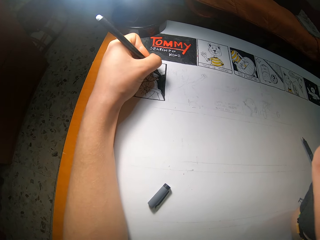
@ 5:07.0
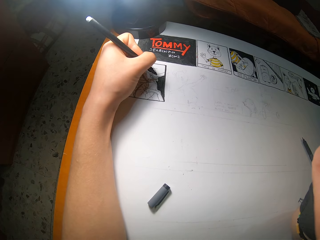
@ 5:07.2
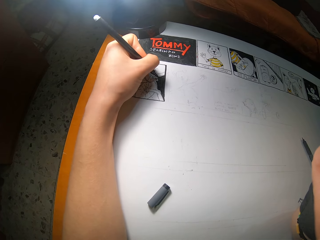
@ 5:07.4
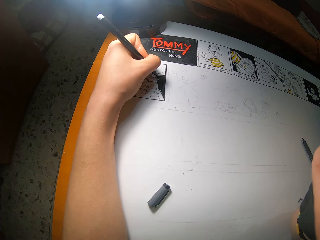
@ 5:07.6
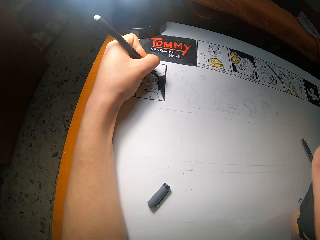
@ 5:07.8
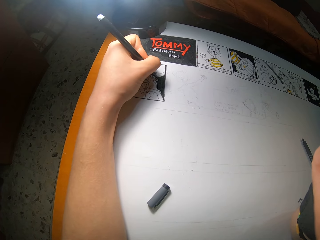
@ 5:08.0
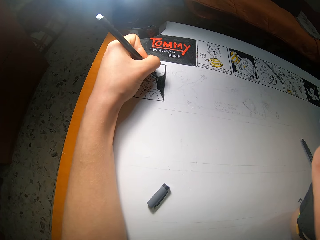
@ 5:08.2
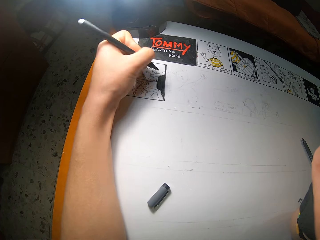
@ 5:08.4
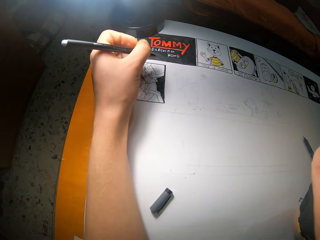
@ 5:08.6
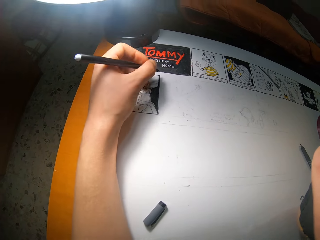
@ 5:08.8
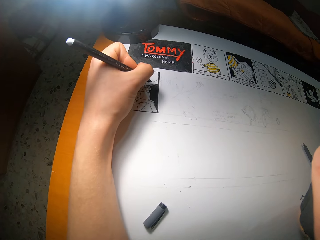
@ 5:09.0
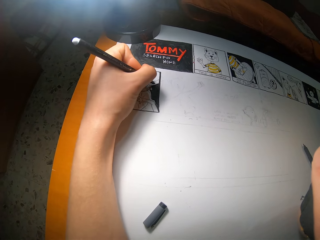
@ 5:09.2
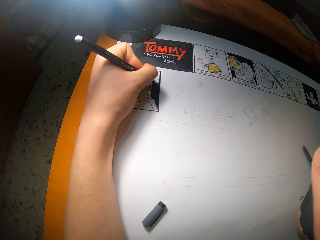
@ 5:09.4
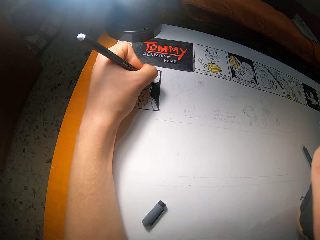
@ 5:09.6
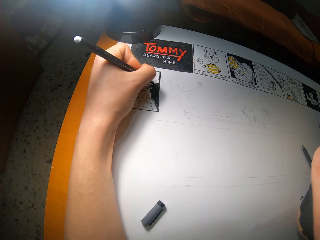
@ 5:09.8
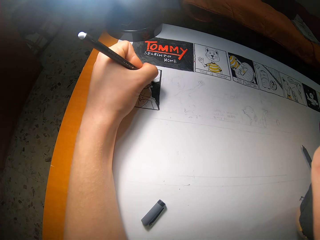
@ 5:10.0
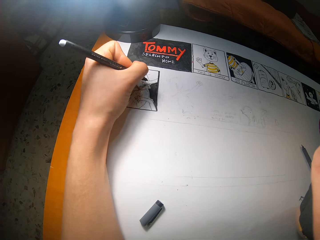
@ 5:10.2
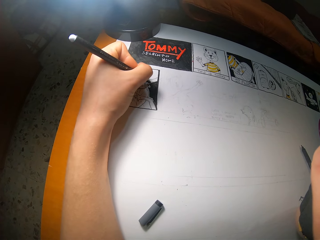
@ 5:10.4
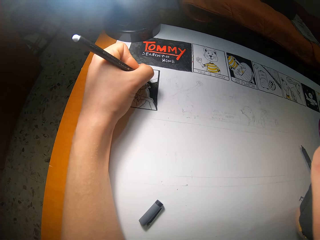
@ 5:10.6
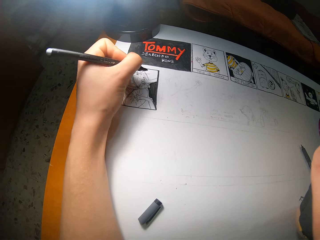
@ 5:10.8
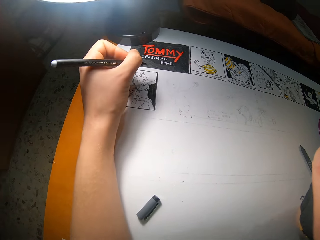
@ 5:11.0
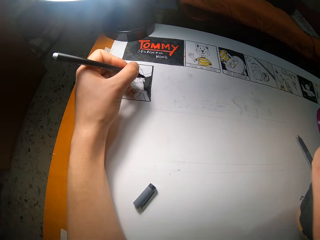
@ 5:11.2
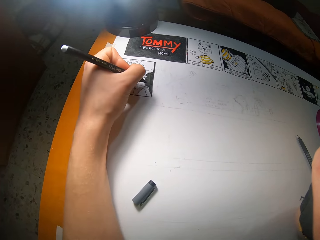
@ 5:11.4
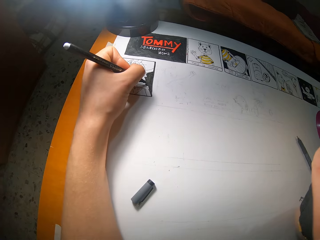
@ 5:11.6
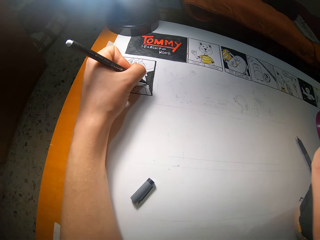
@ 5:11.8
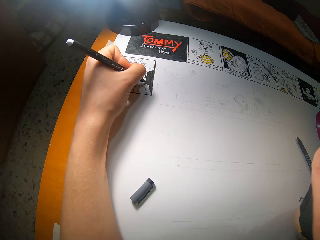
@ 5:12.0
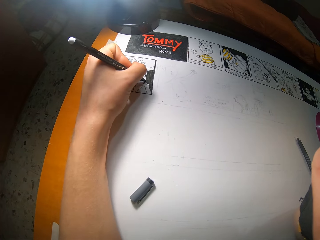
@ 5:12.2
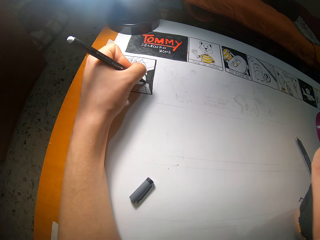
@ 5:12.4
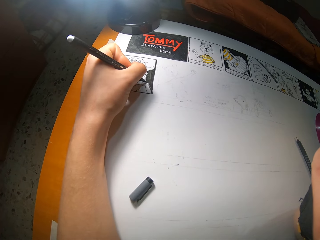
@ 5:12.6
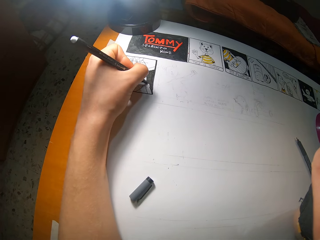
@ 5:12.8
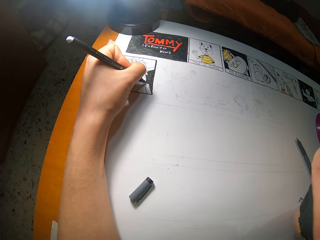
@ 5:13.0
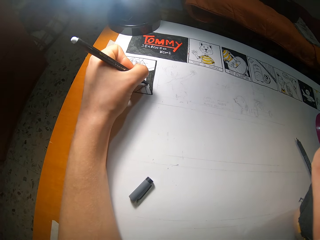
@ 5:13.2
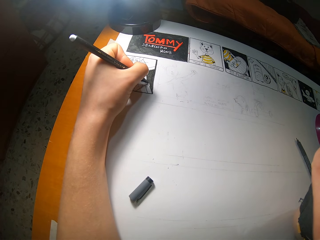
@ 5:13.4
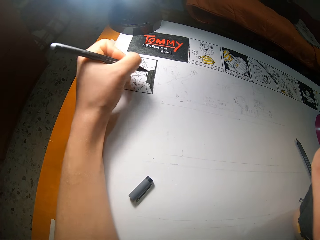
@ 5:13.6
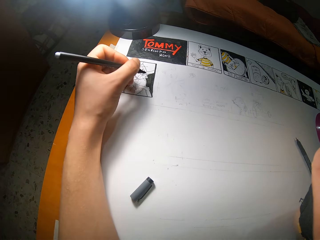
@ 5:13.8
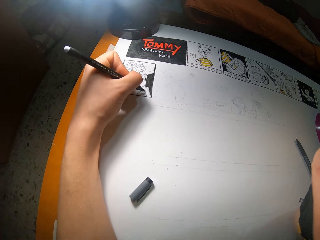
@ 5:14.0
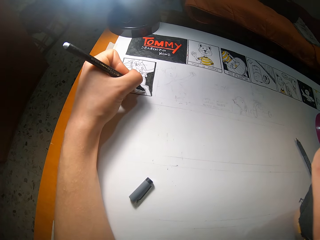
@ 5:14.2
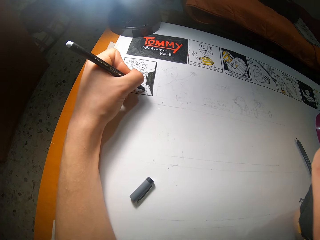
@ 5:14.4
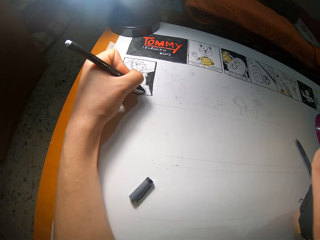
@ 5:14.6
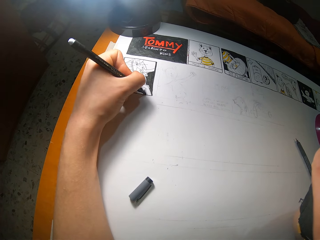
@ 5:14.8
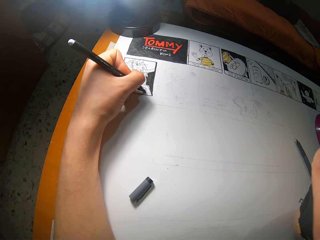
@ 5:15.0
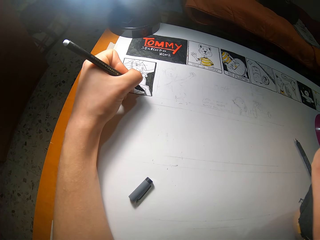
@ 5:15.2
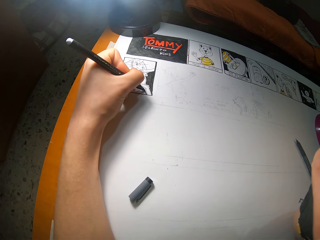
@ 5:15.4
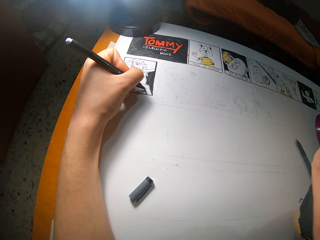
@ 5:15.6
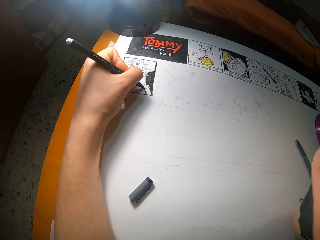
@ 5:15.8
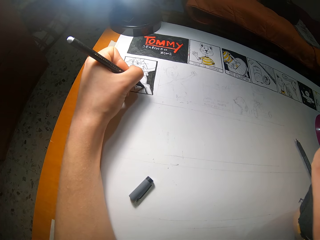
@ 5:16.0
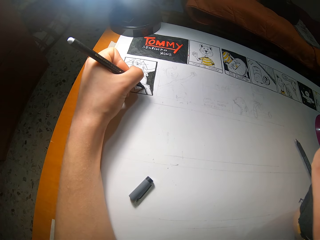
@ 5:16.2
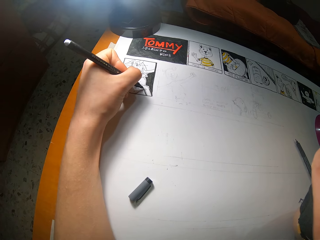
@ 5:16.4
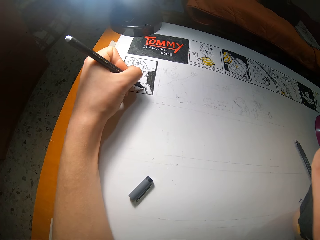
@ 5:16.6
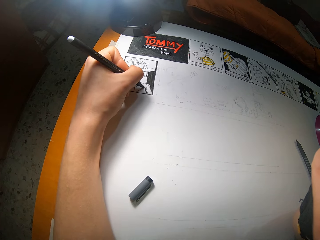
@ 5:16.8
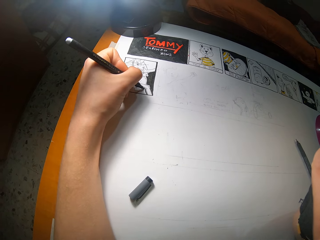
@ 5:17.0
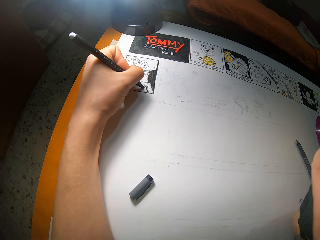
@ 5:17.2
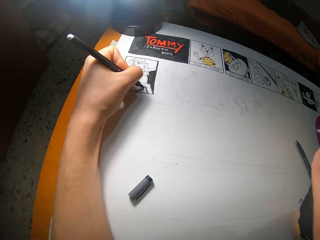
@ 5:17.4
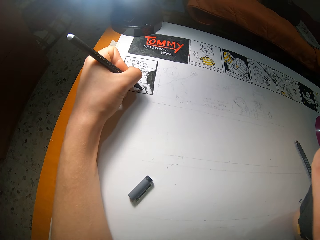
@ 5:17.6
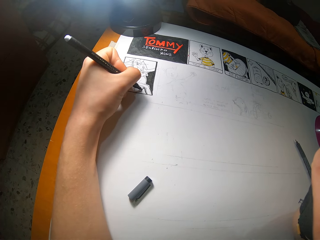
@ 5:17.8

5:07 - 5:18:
The camera wearer lifts a hand with a pen. They draw on the book. They lift the hand with the pen. They draw on the book.

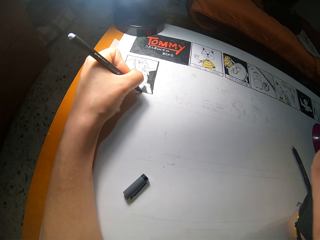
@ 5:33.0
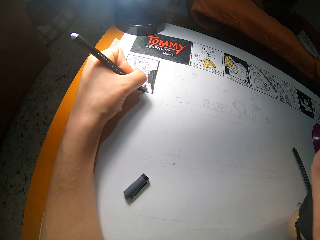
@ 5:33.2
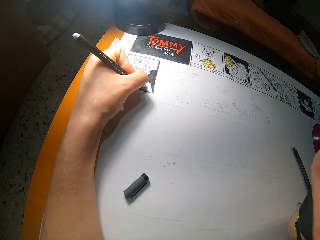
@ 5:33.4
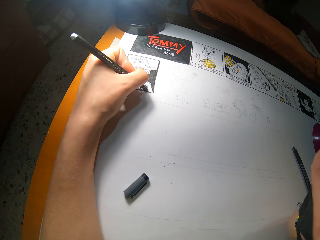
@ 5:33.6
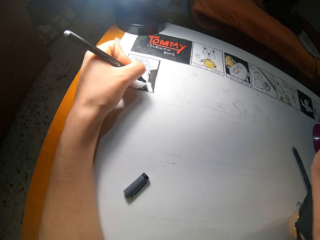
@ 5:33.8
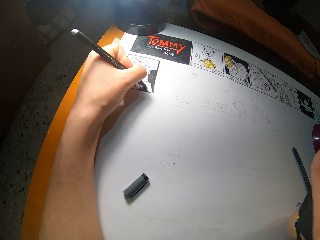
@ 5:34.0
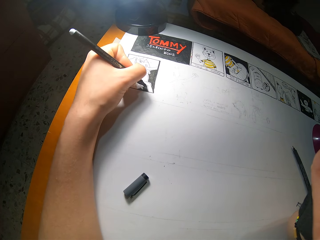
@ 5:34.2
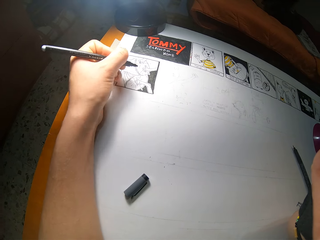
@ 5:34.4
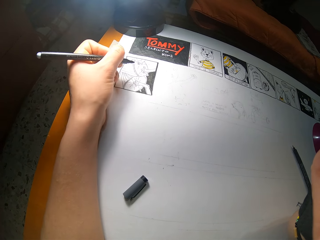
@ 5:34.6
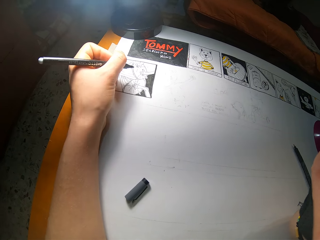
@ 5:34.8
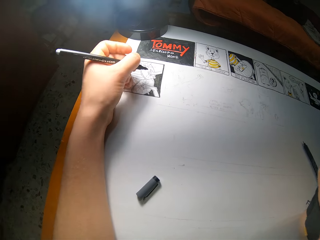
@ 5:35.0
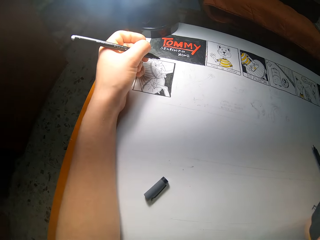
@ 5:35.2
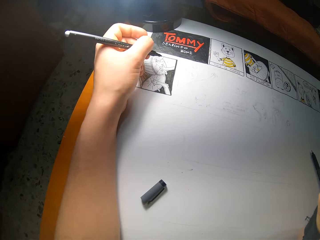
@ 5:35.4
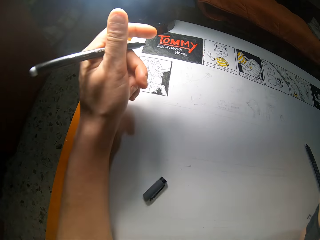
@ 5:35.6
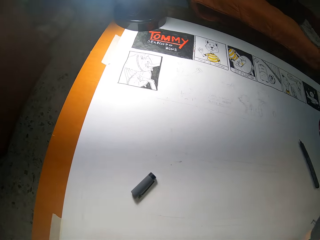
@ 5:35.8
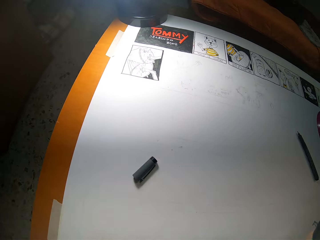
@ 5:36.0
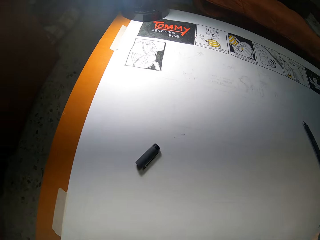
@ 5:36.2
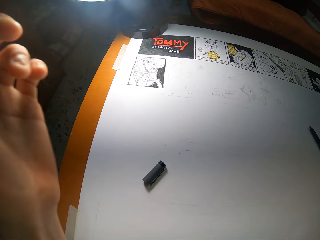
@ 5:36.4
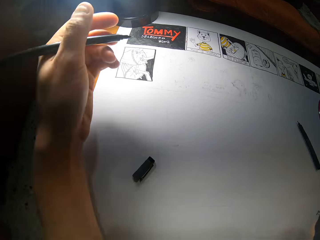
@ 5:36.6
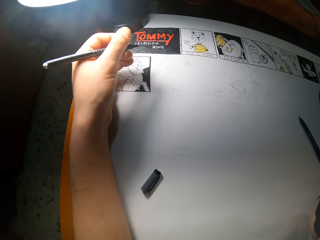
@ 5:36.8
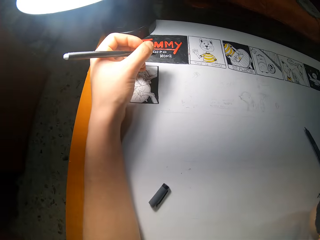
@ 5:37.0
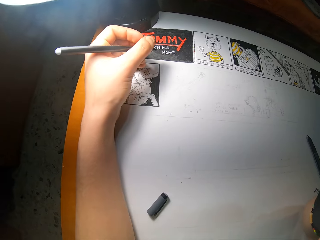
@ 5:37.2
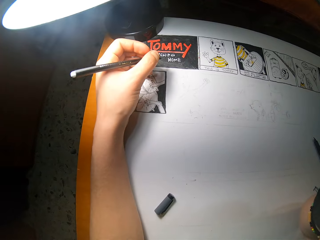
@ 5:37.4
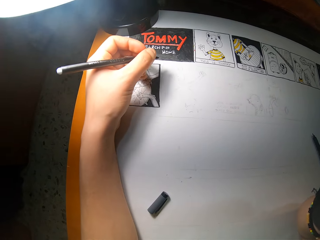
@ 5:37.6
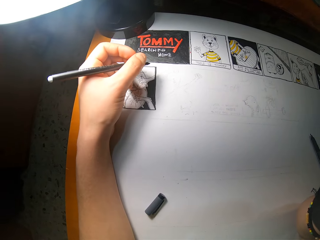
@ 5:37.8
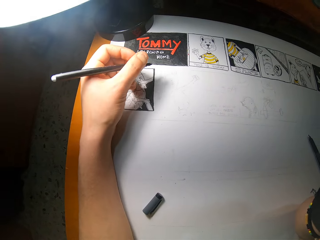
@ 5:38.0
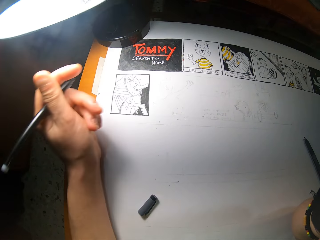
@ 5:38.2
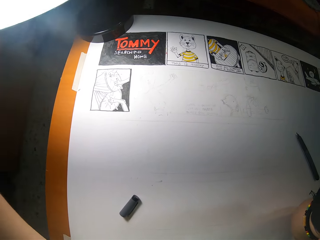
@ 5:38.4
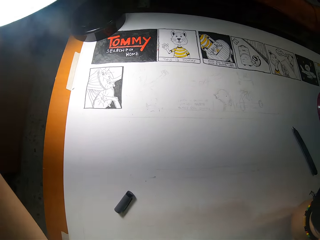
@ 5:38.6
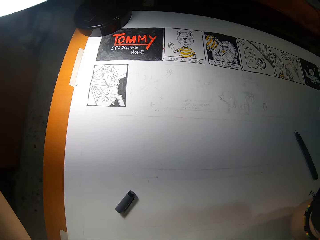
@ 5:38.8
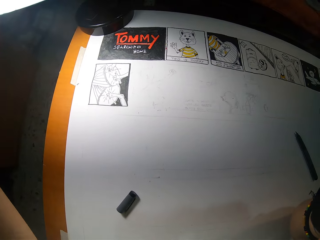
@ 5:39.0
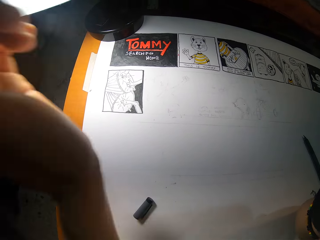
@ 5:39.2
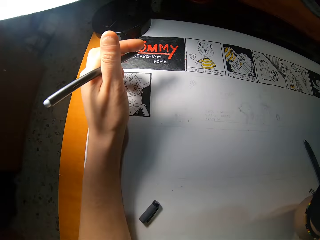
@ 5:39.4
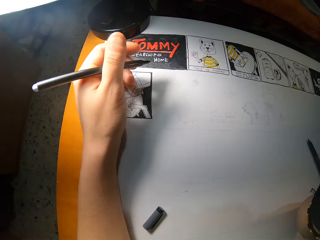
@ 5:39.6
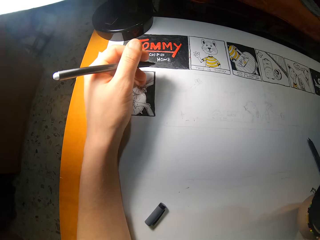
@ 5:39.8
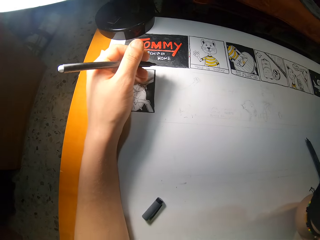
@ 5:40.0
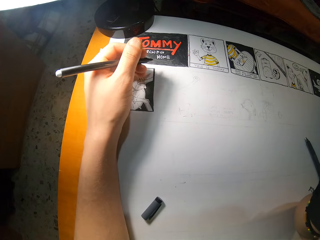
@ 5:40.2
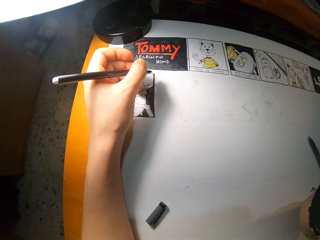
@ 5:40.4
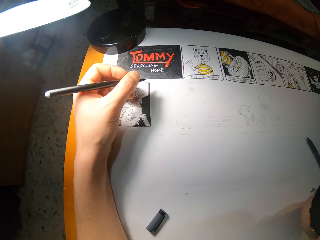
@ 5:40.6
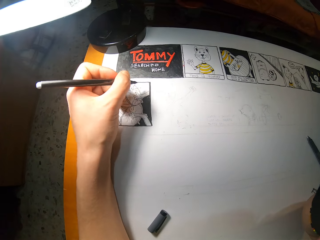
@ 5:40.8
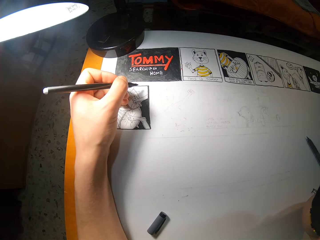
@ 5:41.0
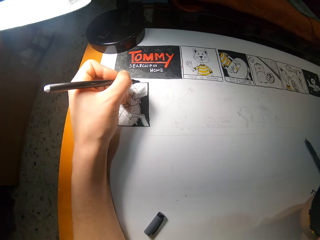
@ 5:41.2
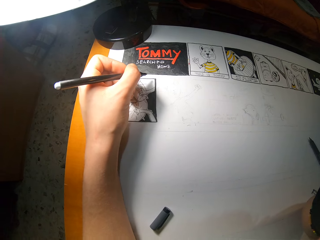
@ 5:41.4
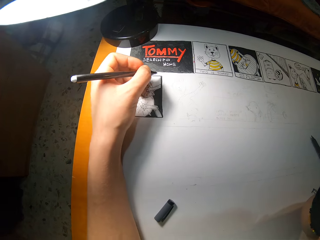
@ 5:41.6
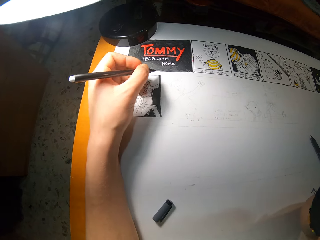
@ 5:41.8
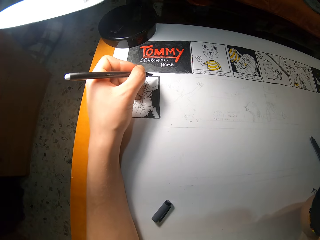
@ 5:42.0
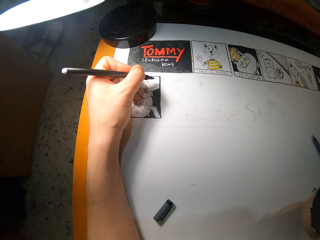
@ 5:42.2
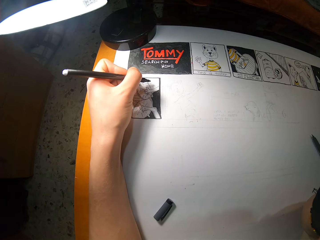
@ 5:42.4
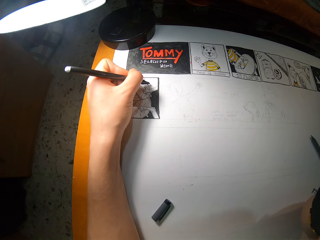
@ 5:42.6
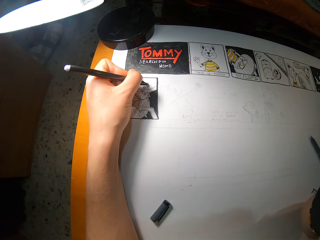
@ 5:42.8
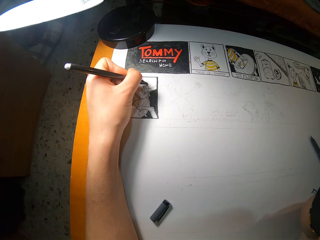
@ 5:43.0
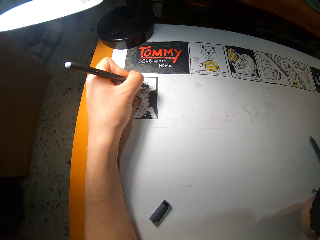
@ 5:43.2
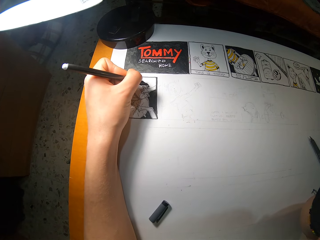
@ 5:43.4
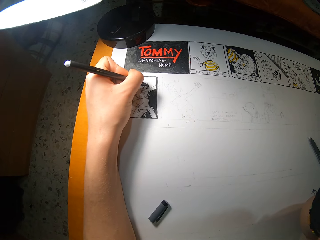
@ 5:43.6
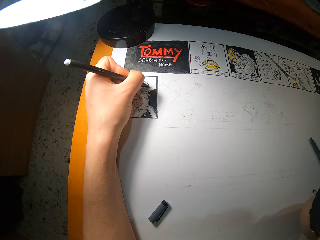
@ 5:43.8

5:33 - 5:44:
The camera wearer raises his left hand with a pen. He does something with the hand. He places the hand on the book. He does something with the hand. He draws on the book with the pen in his left hand.
